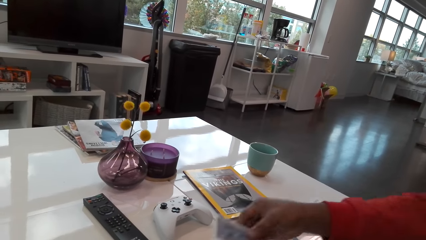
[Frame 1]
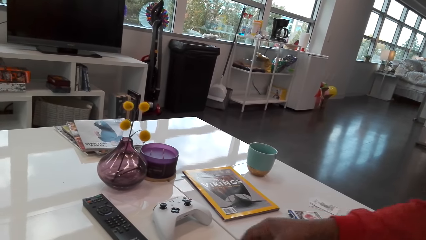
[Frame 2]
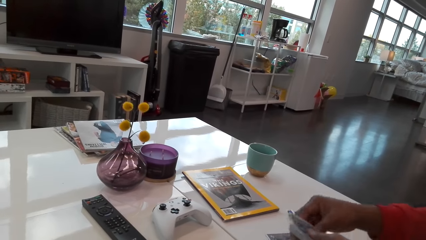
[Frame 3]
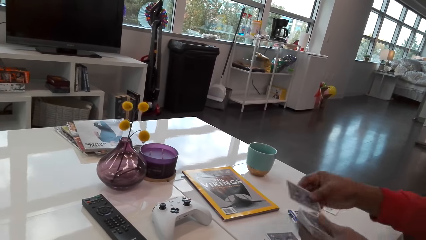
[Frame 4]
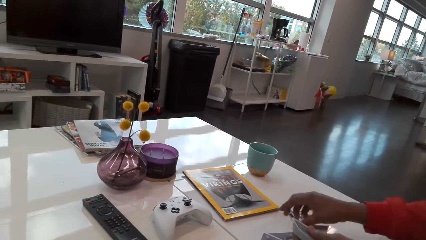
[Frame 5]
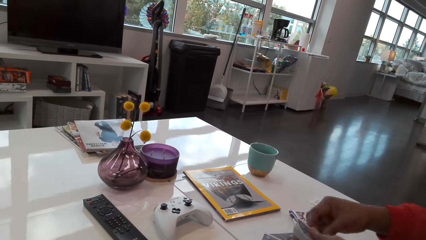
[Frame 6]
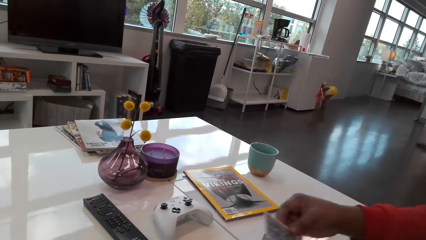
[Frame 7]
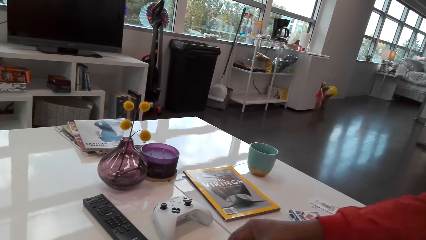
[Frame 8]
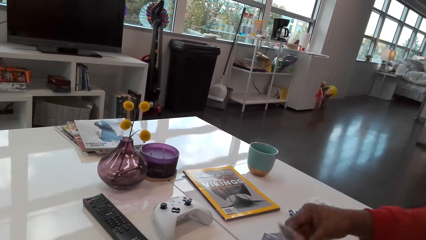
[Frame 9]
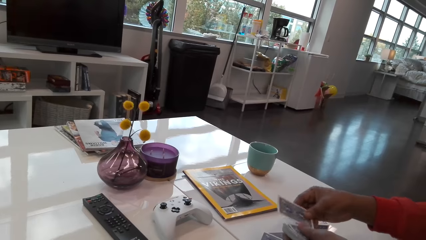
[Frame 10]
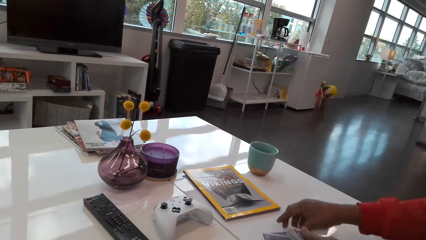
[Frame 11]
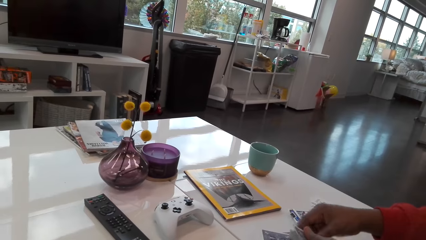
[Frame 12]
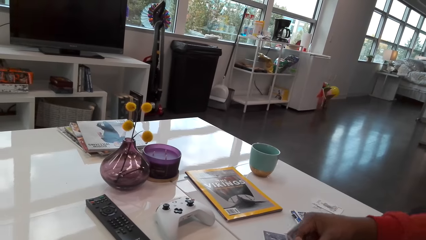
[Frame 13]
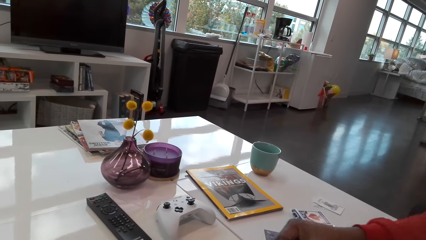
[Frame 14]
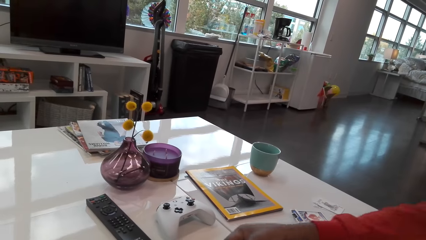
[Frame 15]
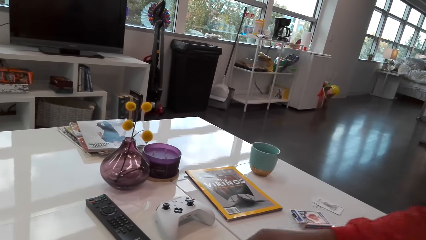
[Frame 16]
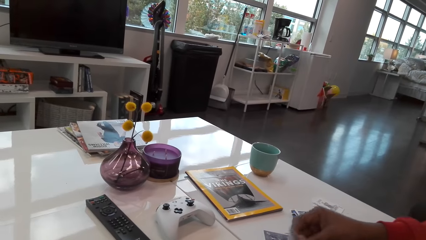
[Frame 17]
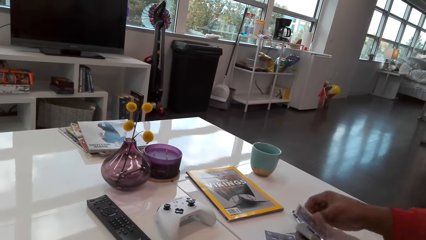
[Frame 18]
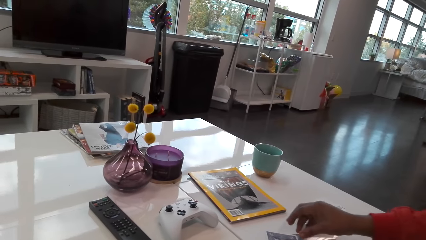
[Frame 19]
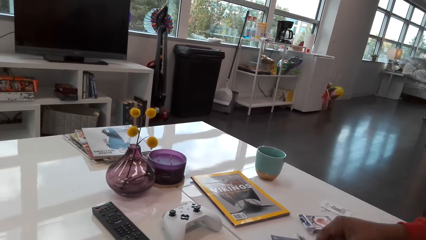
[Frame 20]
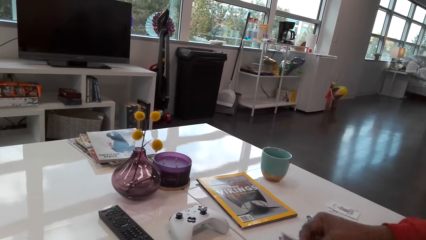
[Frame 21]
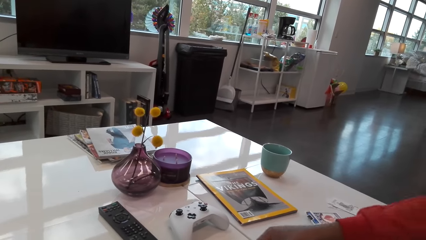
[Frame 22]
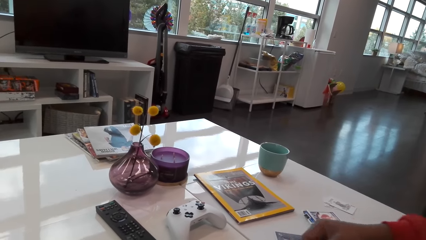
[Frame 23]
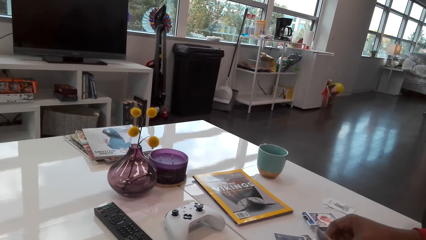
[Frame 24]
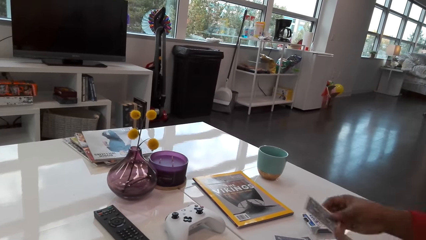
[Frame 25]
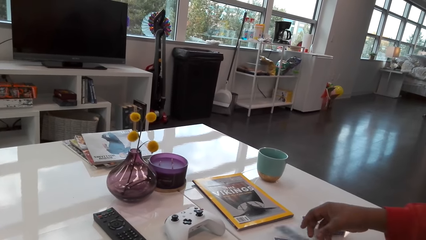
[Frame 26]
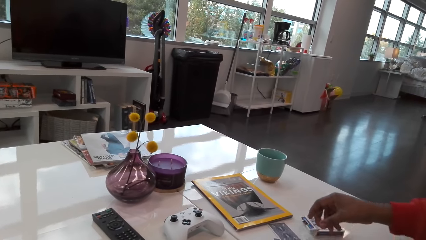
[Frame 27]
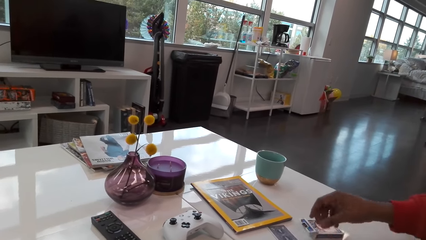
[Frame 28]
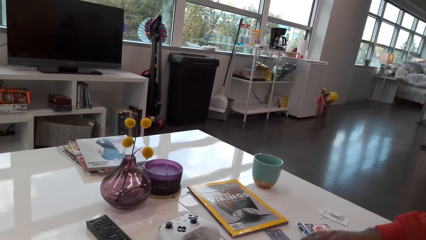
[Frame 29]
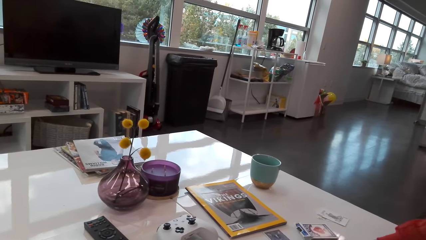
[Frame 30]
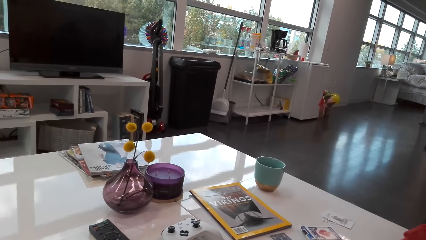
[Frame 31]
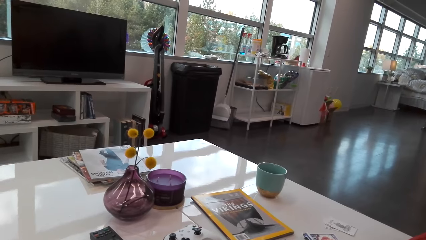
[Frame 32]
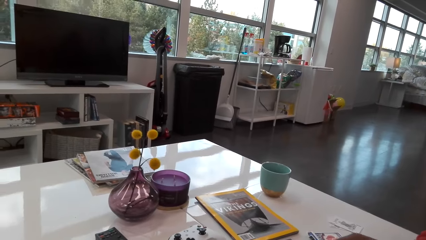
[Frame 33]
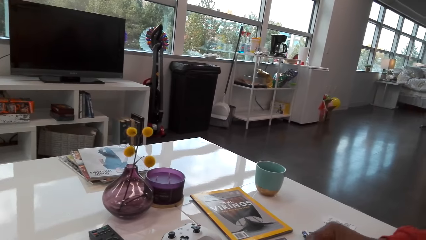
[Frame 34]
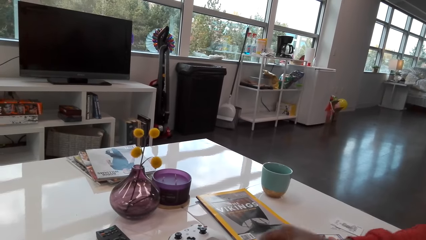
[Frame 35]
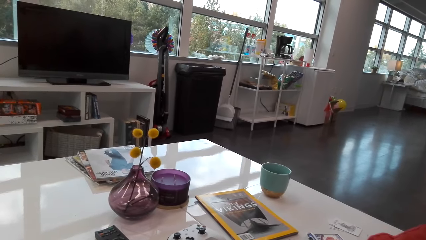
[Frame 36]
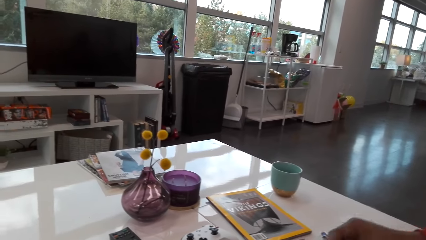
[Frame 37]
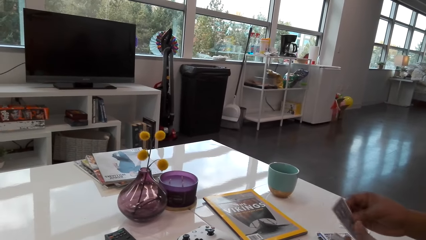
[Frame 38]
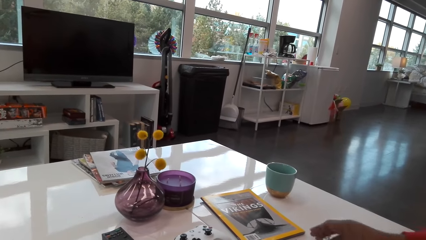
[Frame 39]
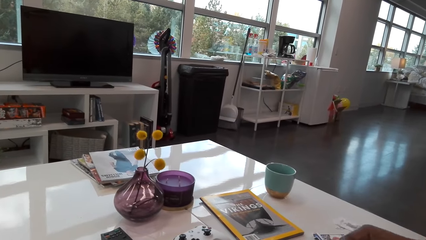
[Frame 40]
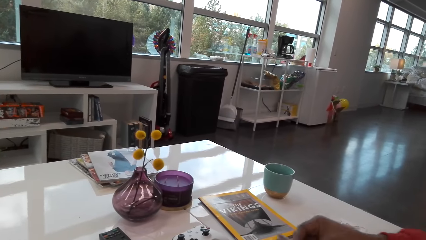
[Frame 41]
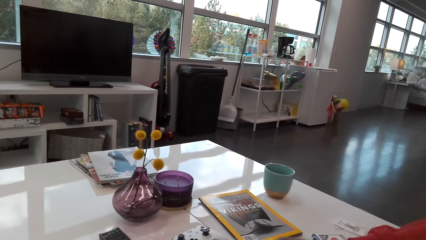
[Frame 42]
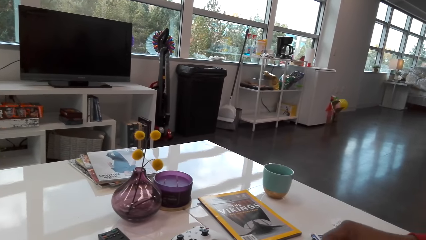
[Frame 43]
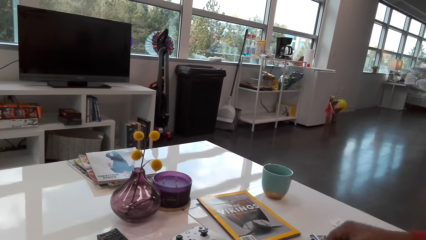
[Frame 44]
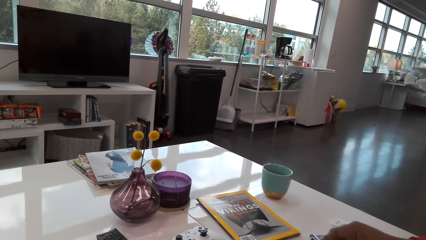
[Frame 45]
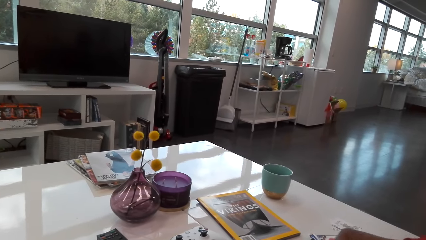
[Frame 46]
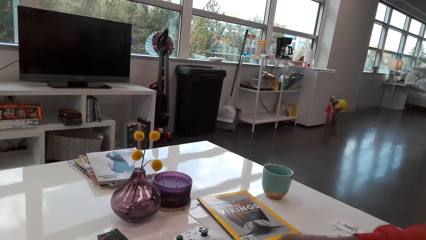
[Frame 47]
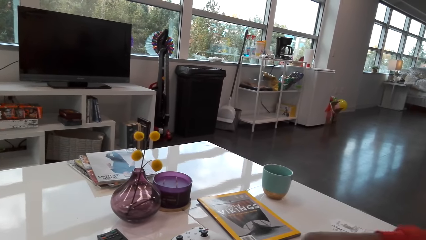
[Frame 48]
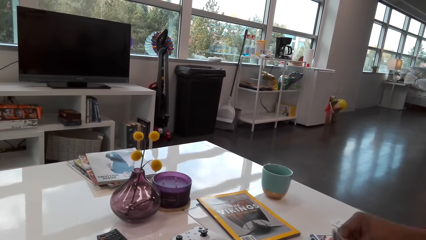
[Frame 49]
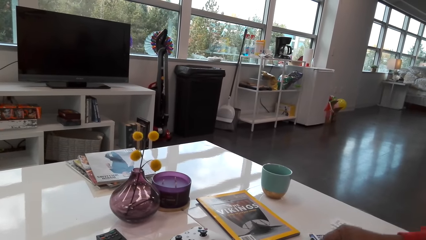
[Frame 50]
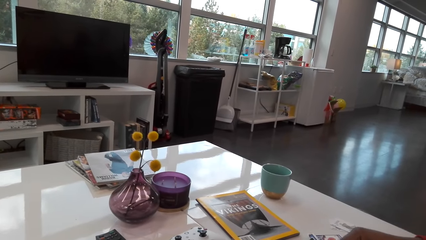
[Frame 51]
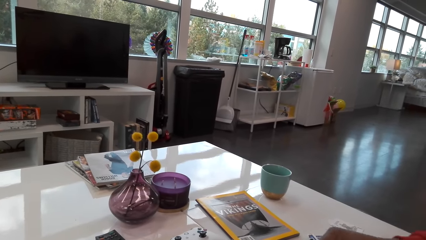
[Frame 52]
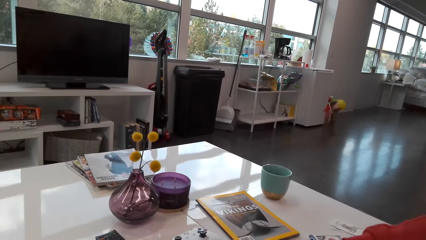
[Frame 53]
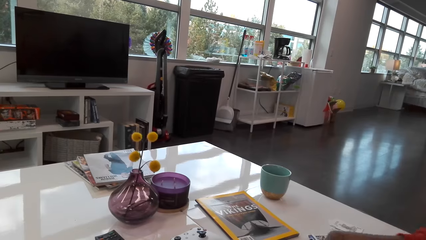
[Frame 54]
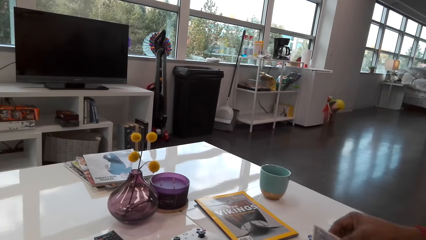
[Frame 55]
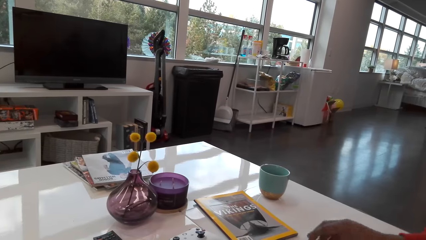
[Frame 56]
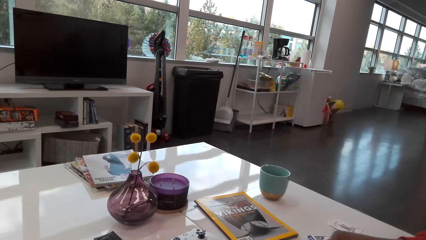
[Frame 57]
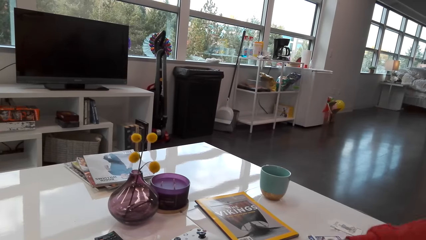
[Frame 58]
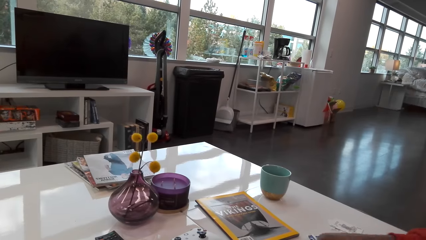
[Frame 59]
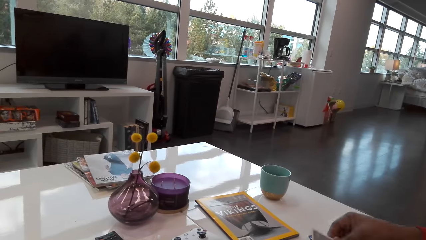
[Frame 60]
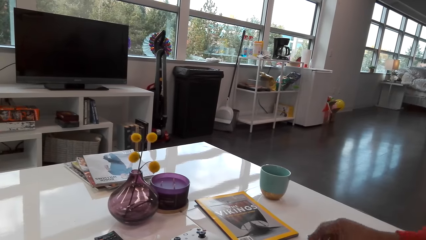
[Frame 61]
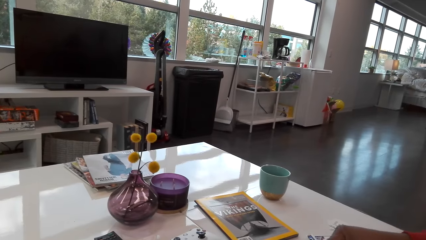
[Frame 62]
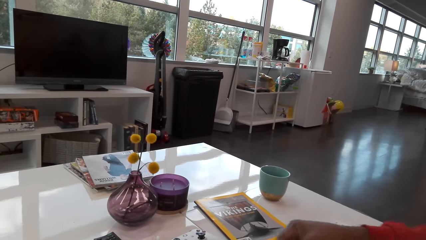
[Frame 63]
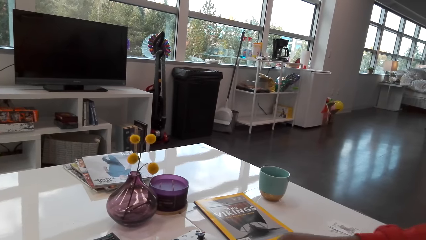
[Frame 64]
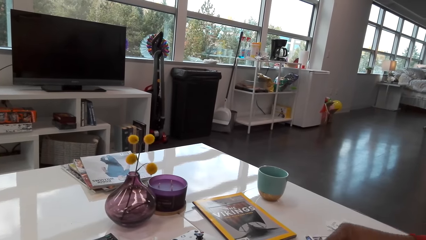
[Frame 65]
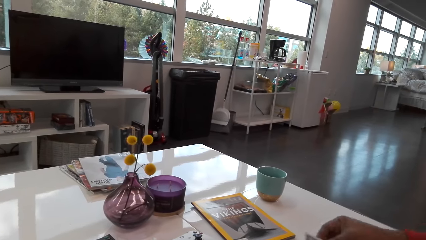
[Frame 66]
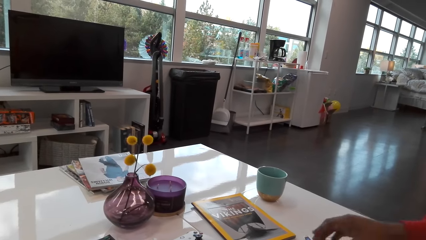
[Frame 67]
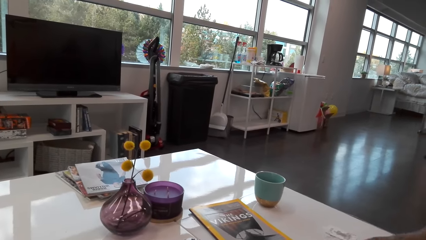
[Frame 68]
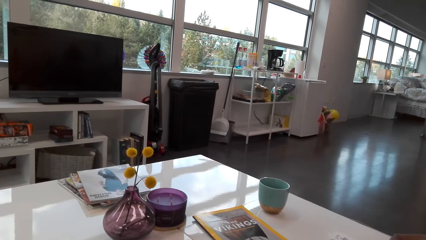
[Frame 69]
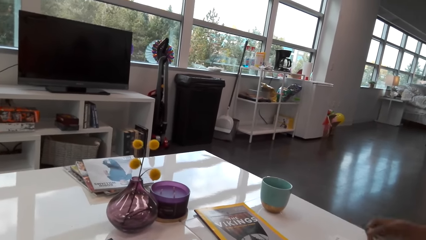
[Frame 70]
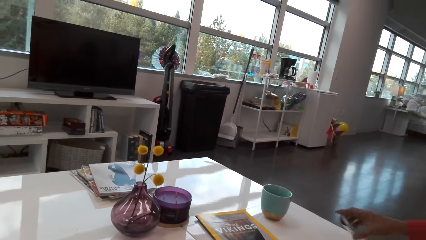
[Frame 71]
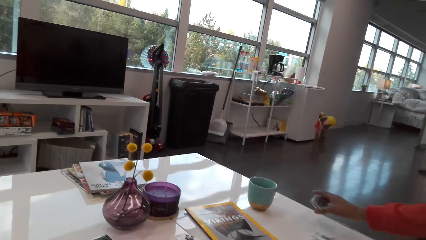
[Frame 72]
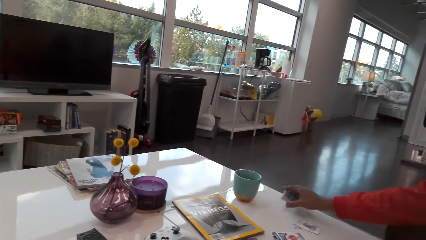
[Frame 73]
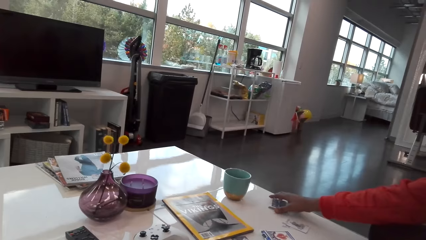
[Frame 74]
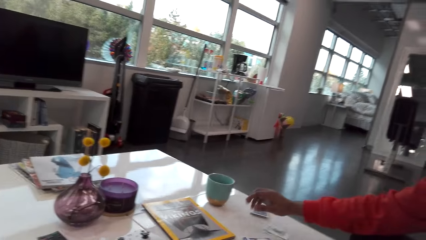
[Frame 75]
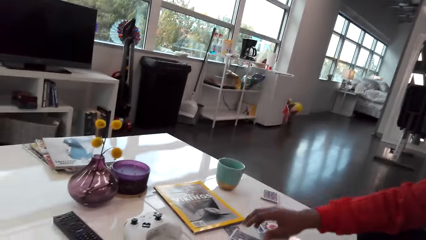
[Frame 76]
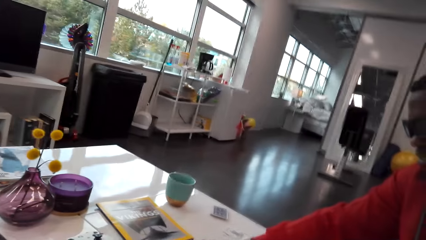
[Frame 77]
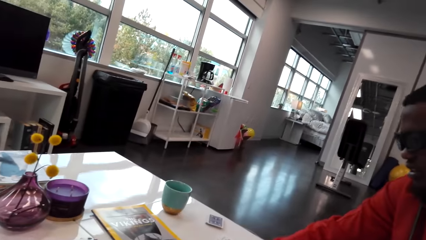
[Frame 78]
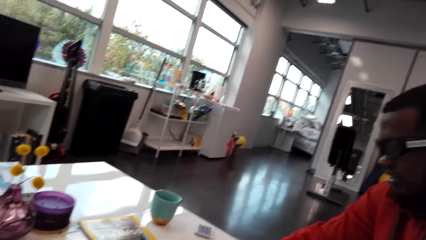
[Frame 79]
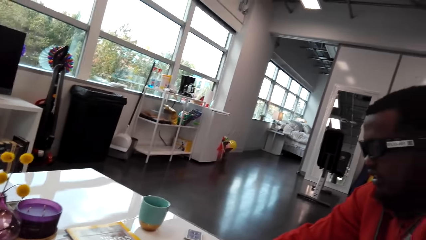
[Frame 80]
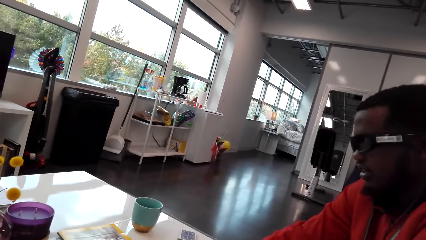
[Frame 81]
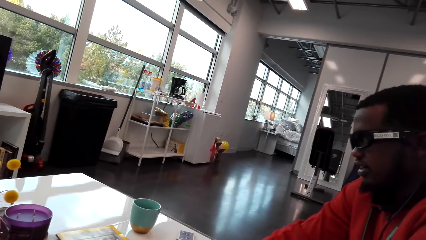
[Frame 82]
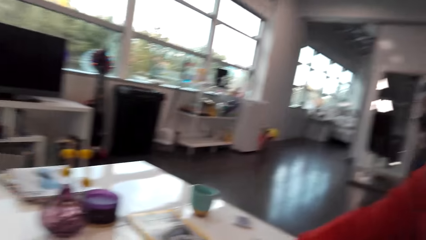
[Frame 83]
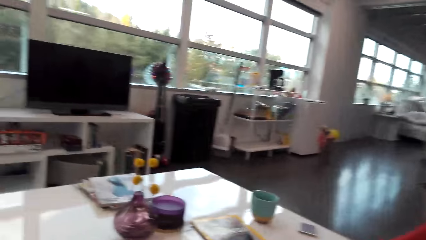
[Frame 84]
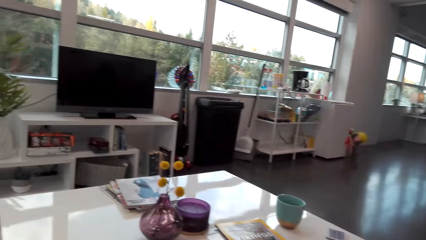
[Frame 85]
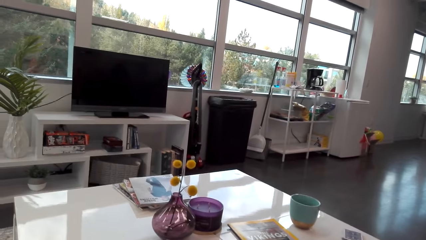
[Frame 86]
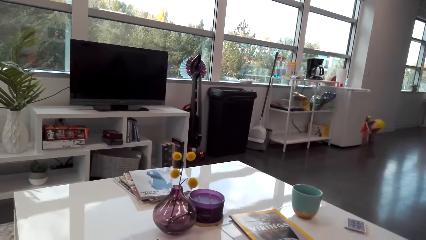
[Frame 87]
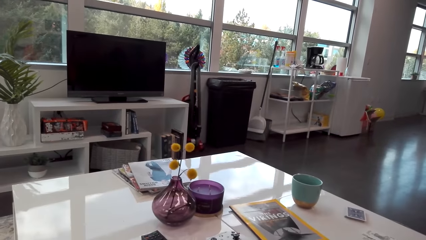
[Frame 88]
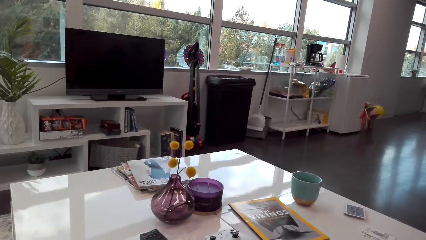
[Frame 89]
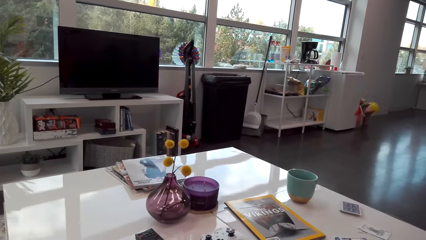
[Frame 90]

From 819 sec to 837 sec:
A man talks with the camera wearer. The man puts cards on the table. The camera wearer talks with the man.
